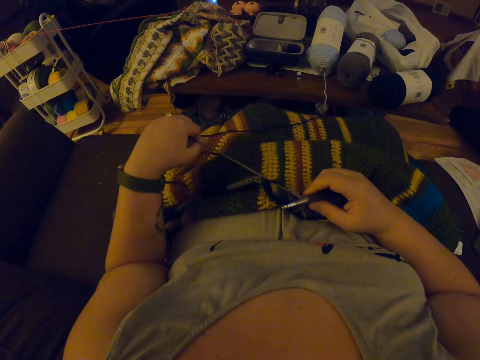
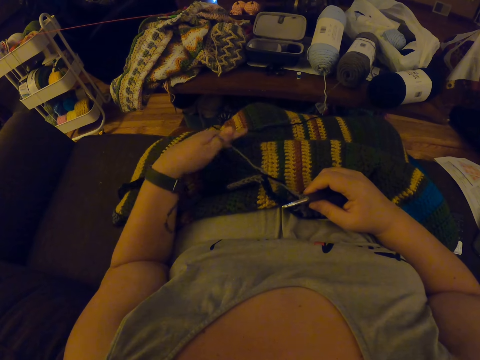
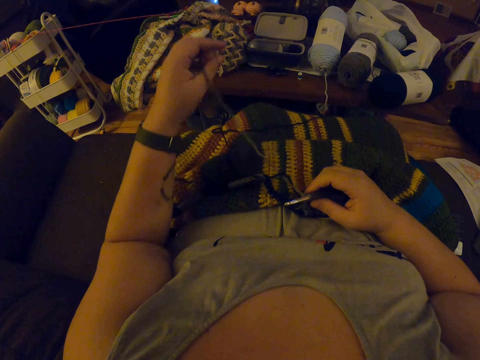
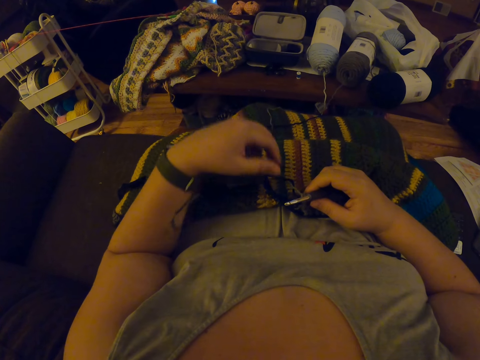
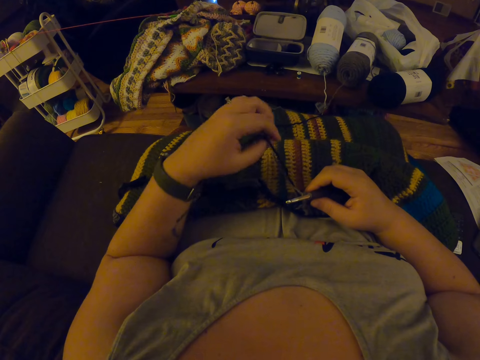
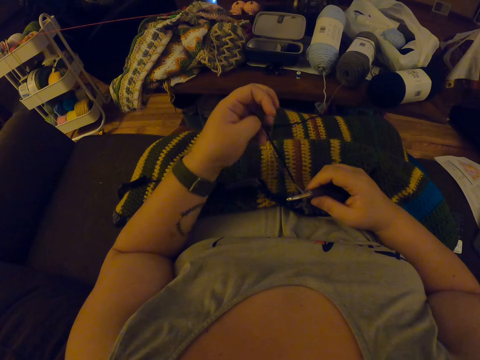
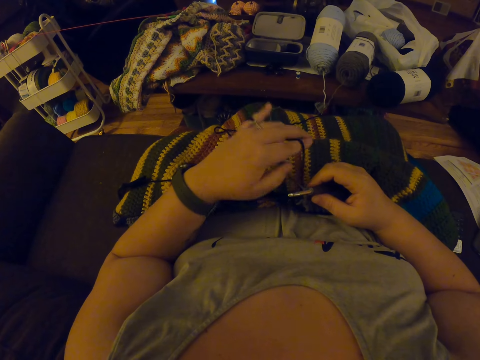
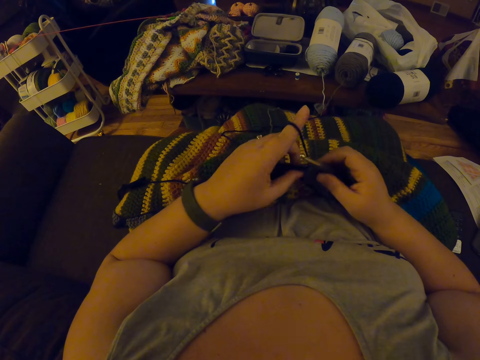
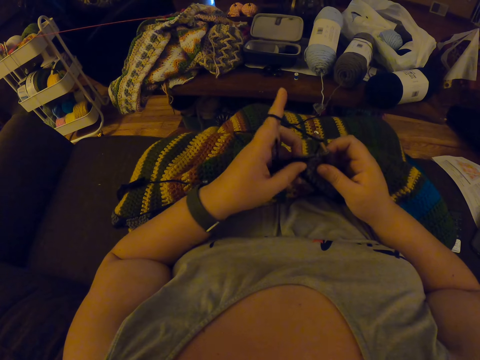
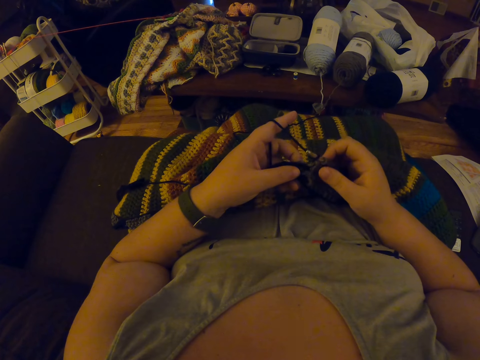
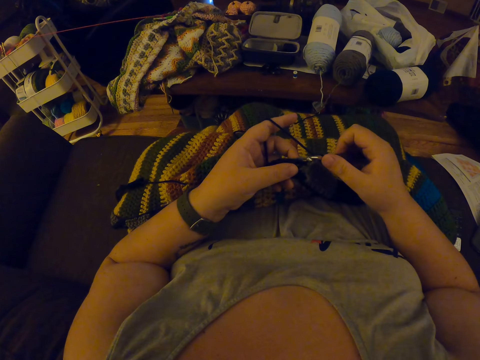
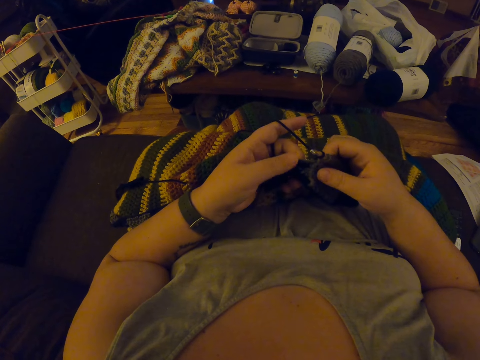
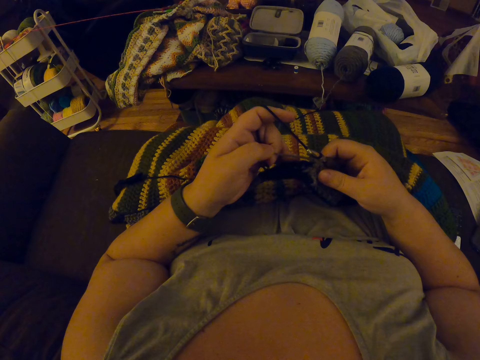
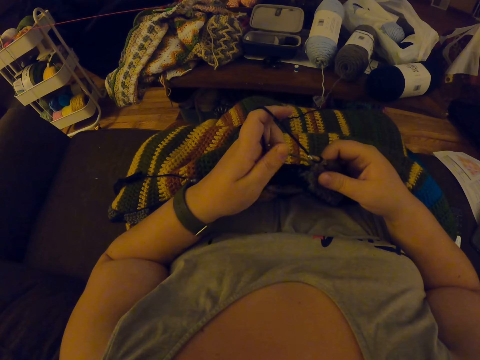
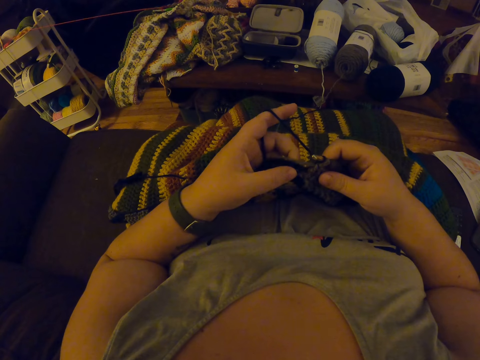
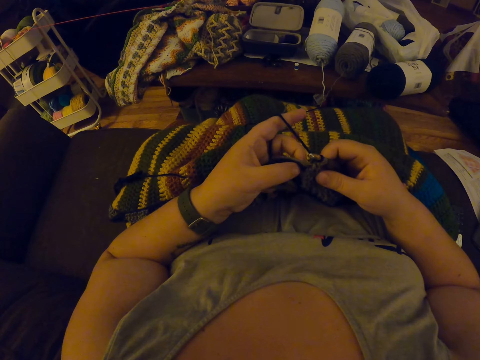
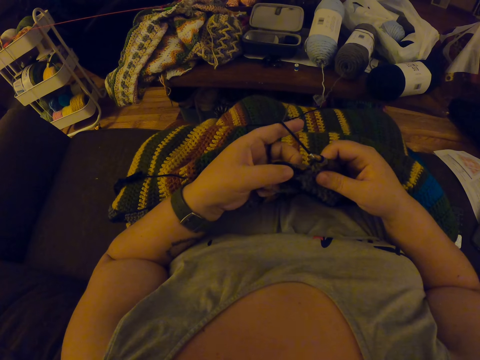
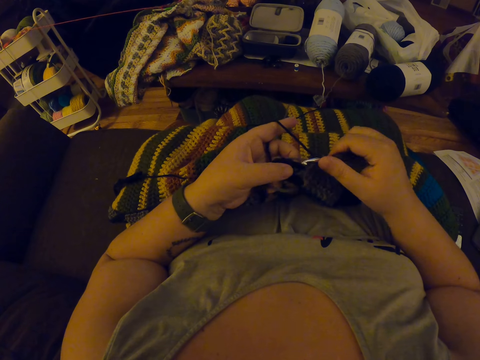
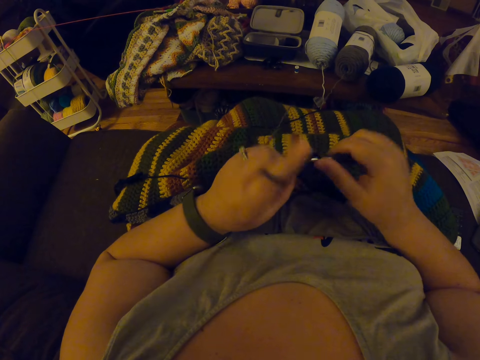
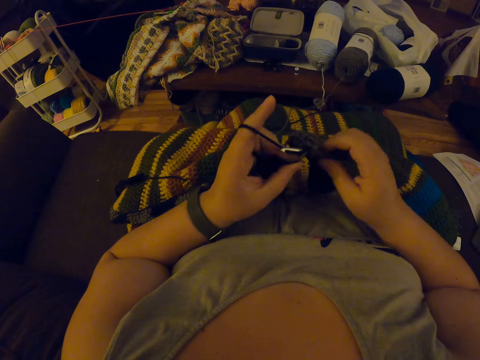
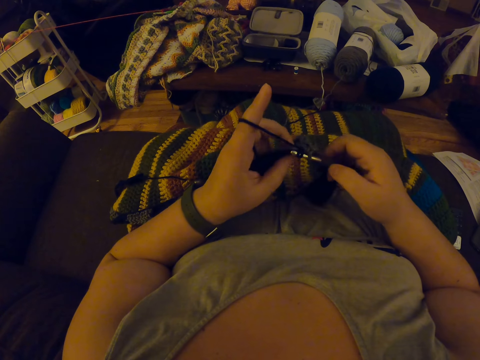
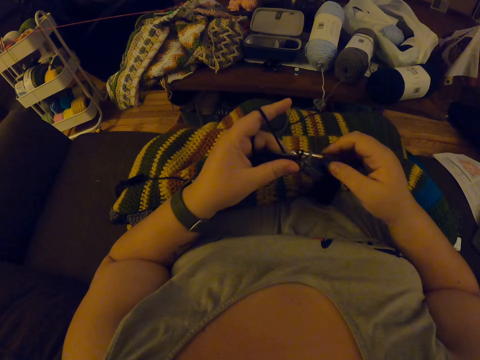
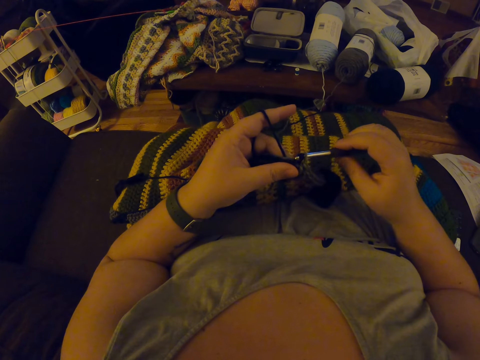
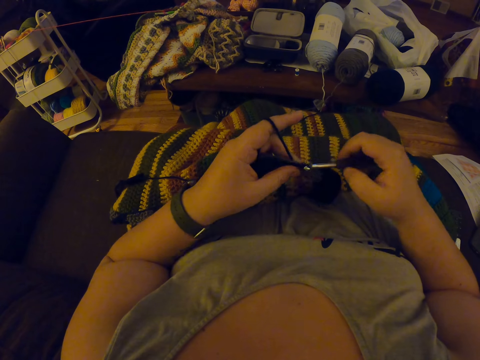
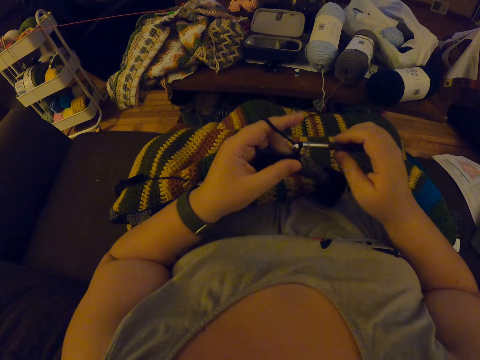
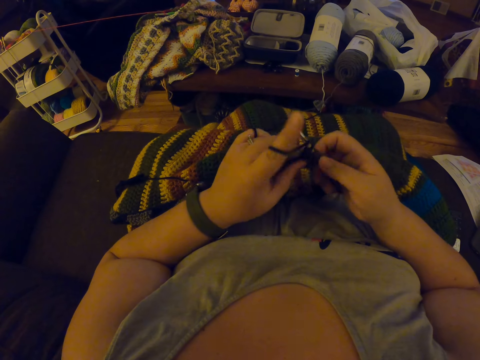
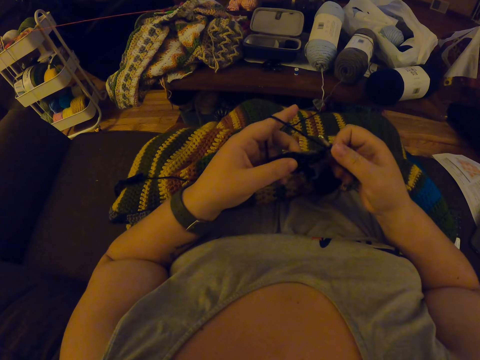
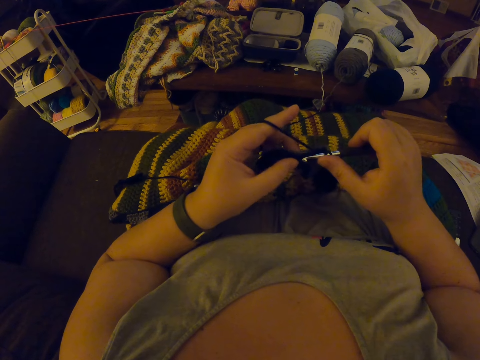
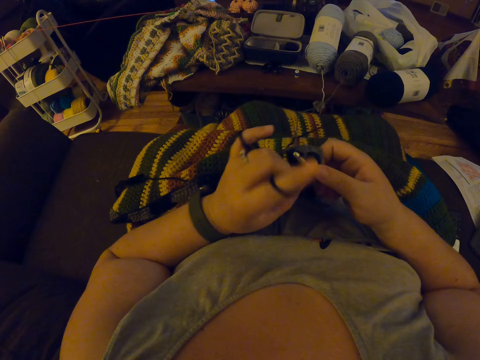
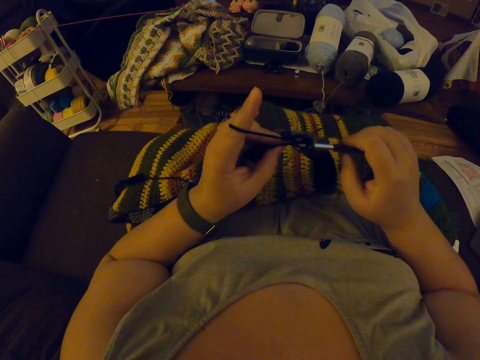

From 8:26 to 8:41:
The camera wearer loops the yarn round her left fingers. She adjusts the yarn and the piece of garment. She crochets the piece of garment with the crochet hook.

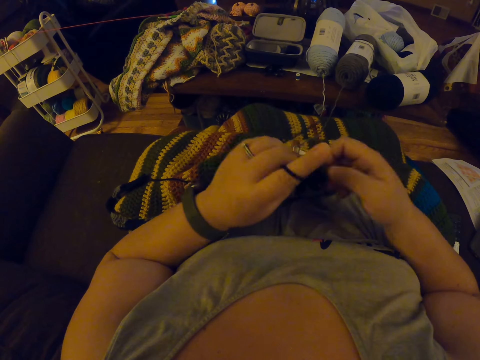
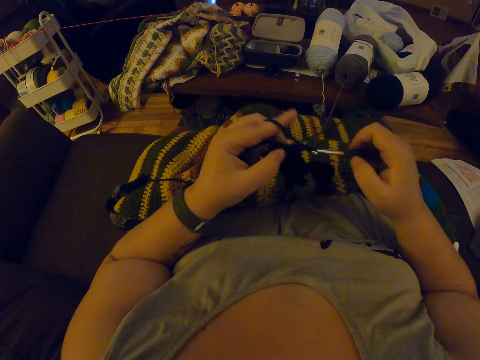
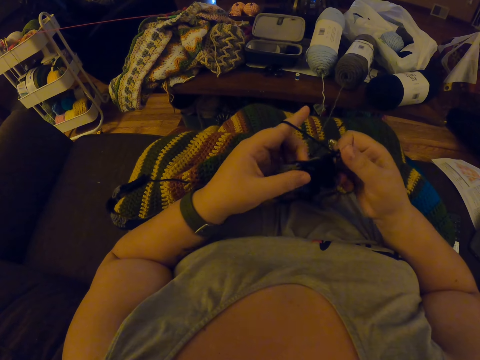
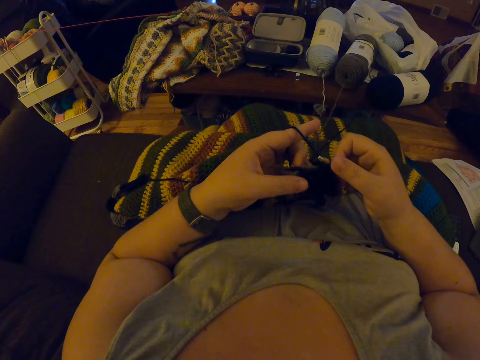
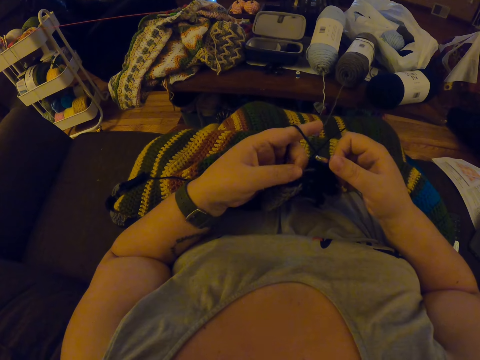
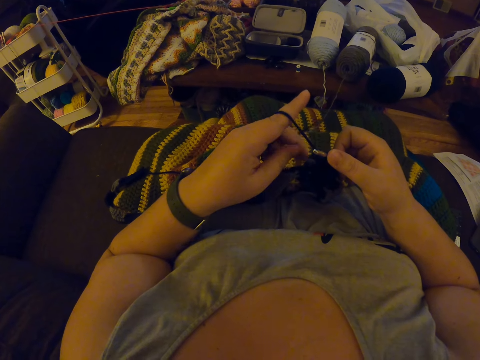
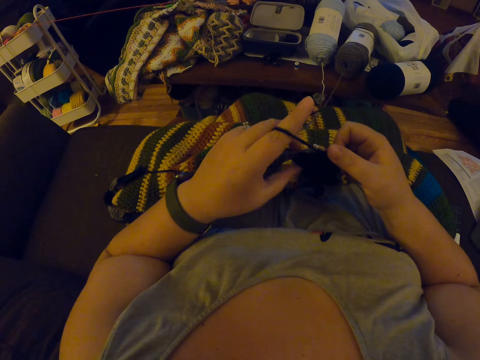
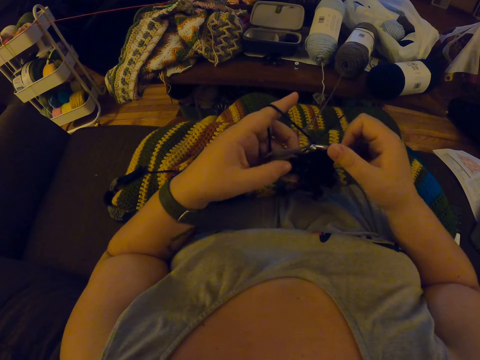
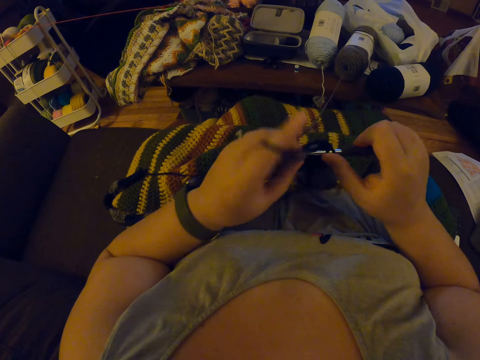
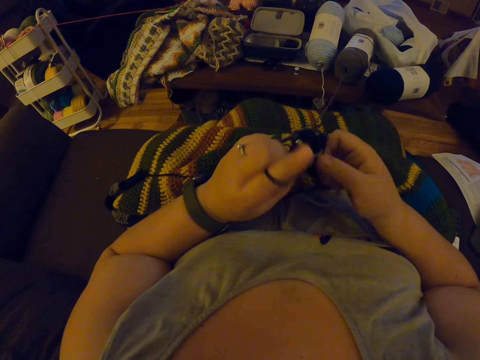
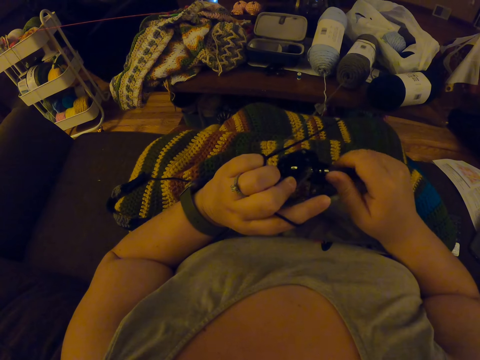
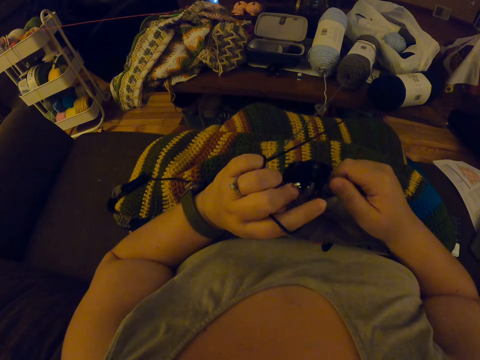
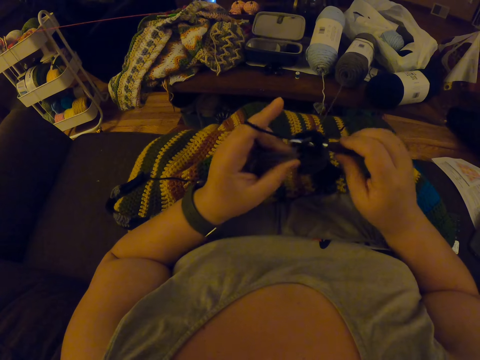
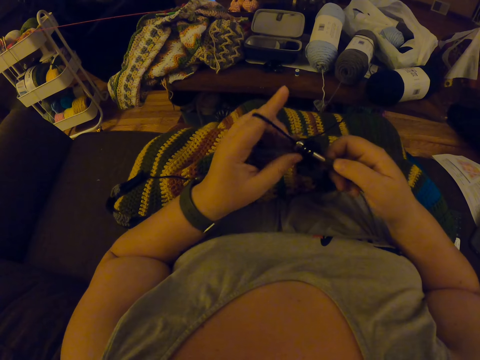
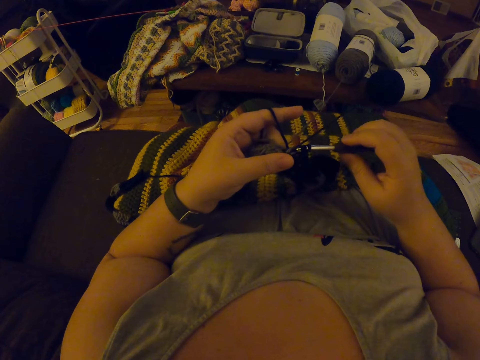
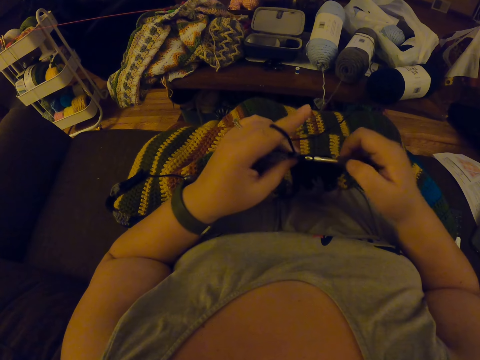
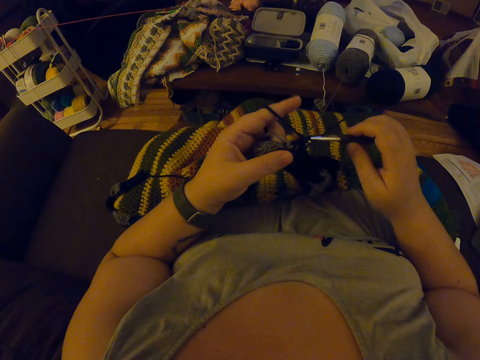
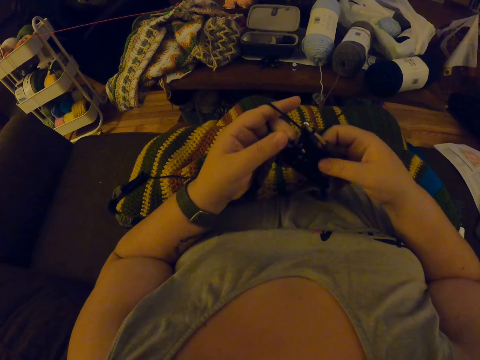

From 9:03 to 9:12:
The camera wearer adjusts the yarn and the piece of garment. They crochet the piece of garment with the crochet hook. They are undoing the yarn.

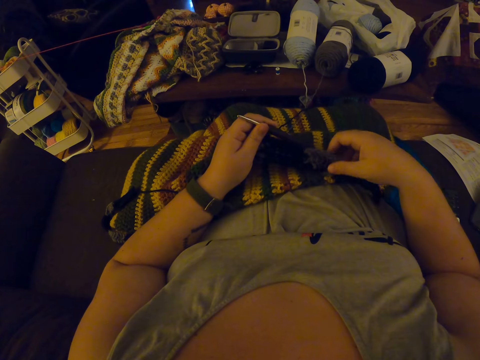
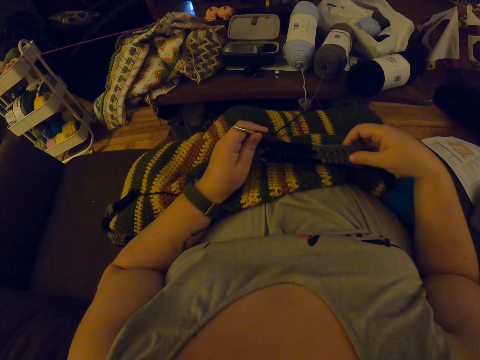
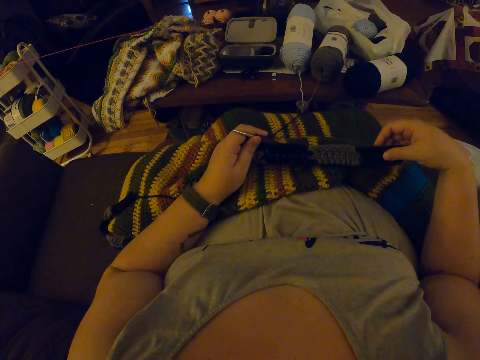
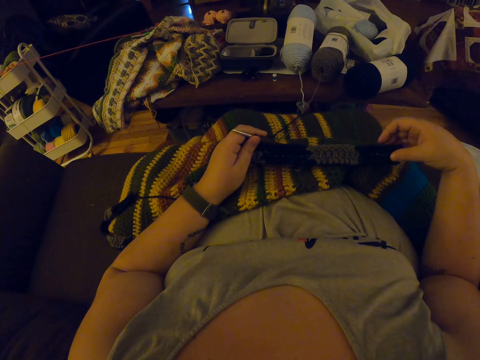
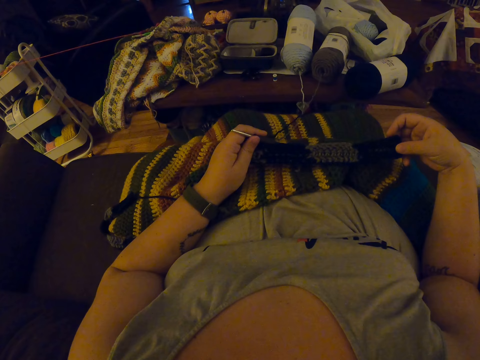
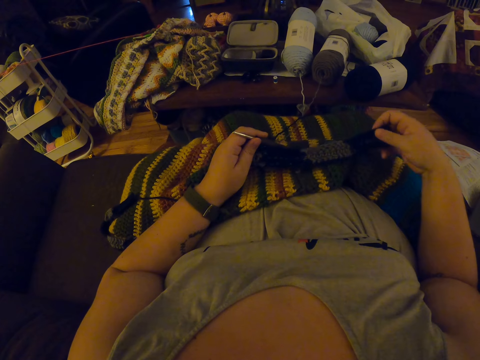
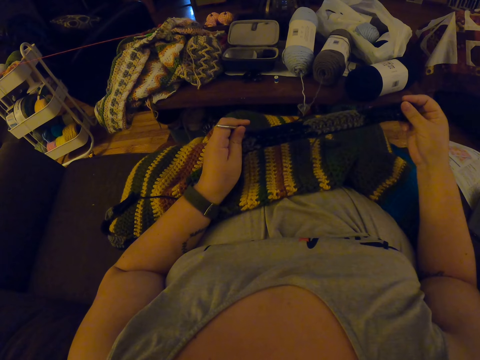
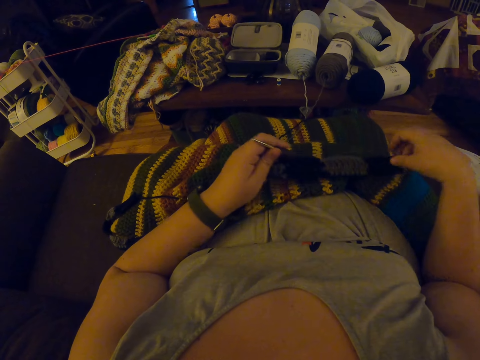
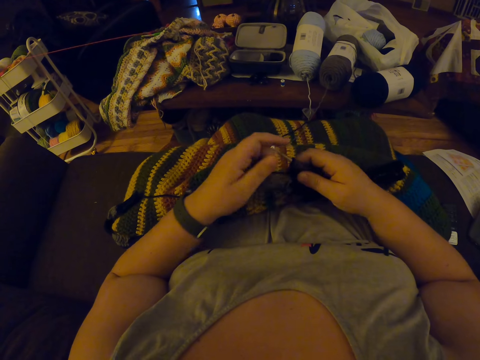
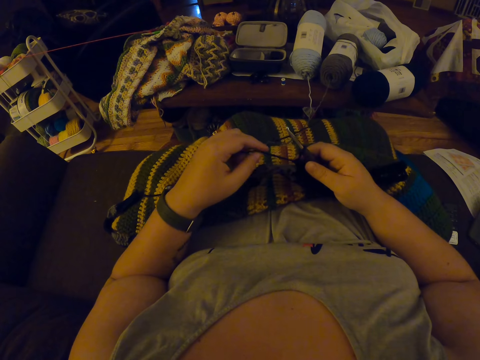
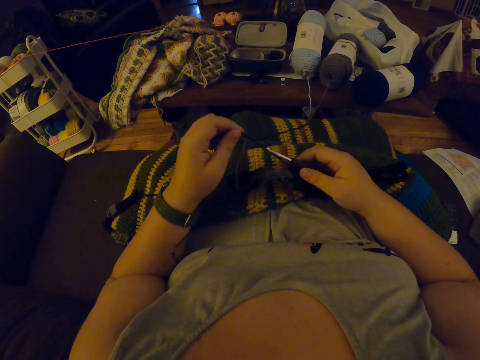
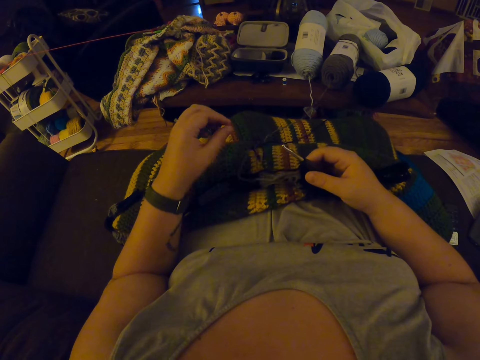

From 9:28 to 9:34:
The camera wearer stretches the piece of garment with her right hand. She aligns the fabric. She drops the piece of garment on her body. She holds the piece of garment and the crochet hook with her right hand. She stretches the yarn with her left hand. She aligns the thread.
